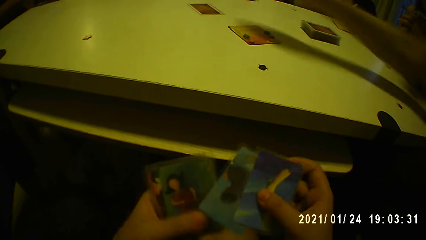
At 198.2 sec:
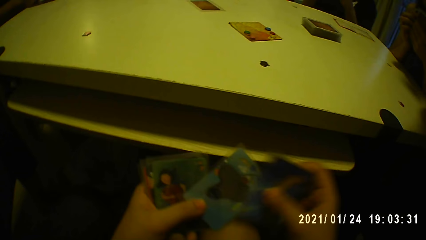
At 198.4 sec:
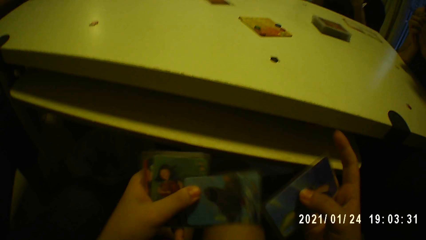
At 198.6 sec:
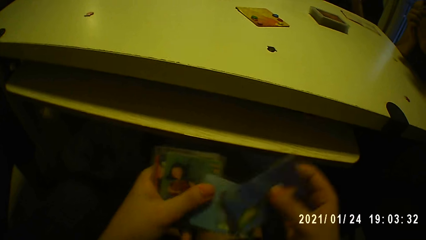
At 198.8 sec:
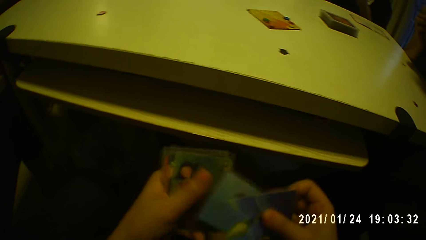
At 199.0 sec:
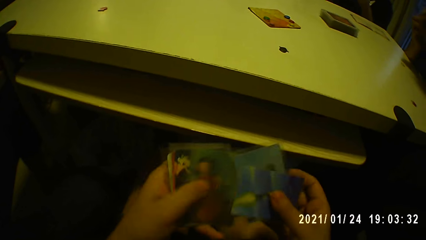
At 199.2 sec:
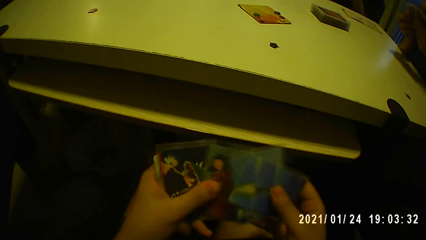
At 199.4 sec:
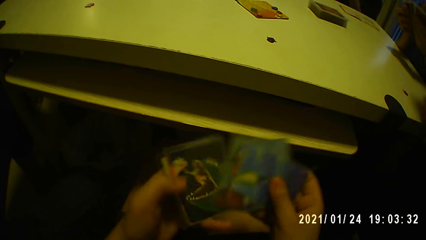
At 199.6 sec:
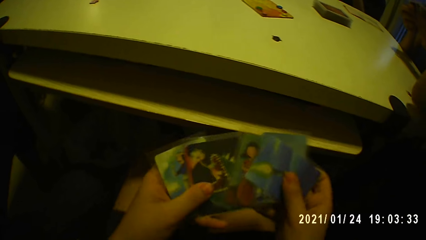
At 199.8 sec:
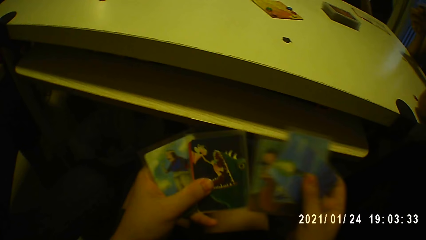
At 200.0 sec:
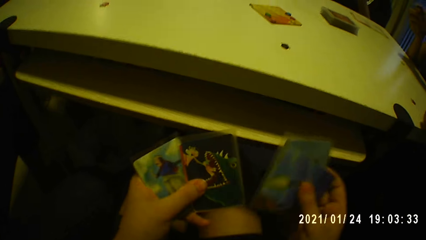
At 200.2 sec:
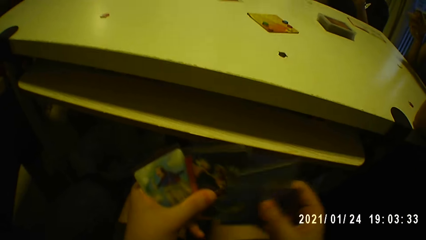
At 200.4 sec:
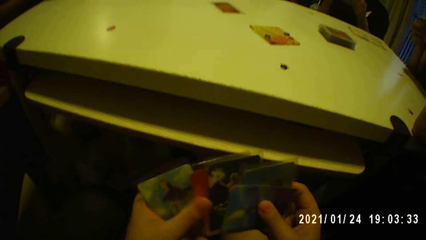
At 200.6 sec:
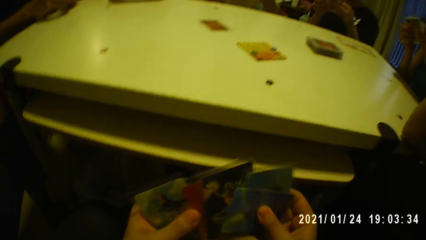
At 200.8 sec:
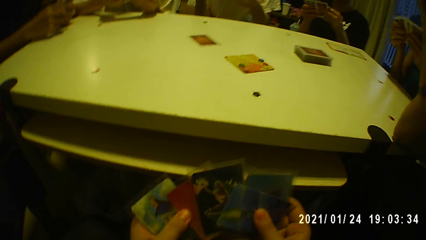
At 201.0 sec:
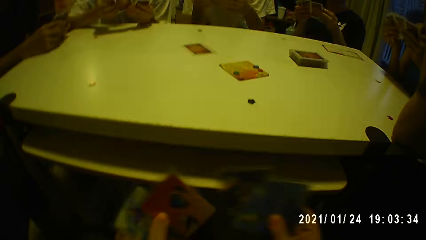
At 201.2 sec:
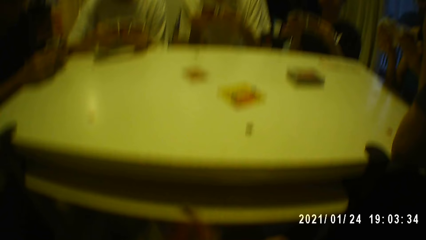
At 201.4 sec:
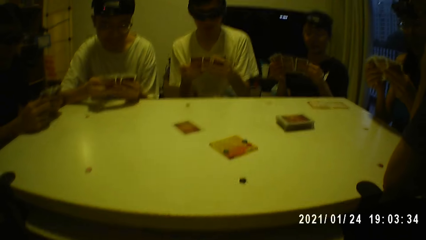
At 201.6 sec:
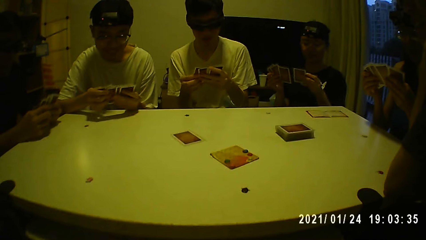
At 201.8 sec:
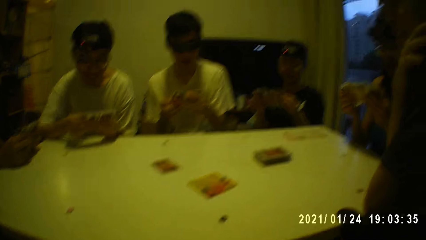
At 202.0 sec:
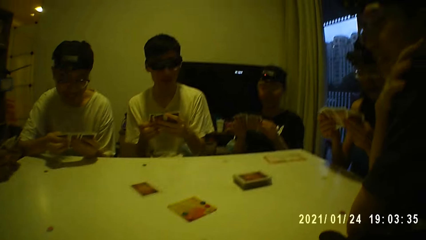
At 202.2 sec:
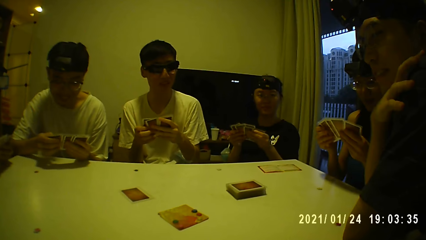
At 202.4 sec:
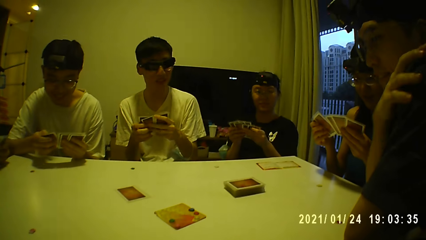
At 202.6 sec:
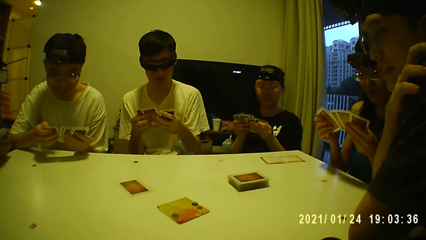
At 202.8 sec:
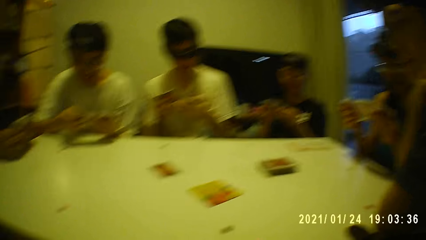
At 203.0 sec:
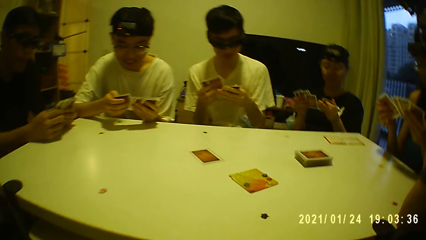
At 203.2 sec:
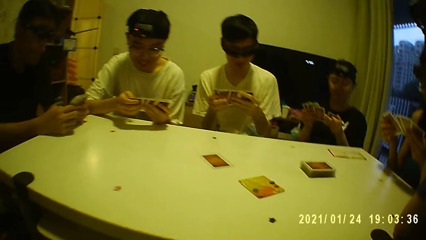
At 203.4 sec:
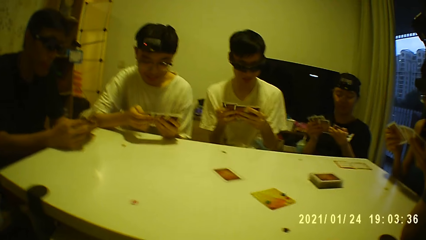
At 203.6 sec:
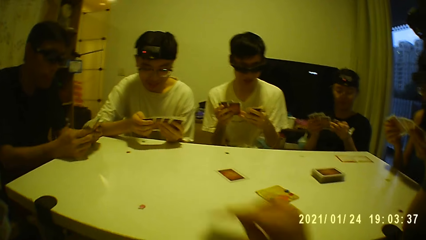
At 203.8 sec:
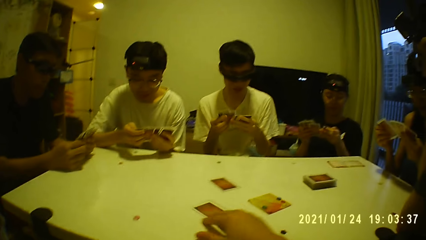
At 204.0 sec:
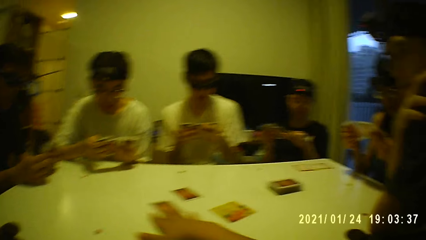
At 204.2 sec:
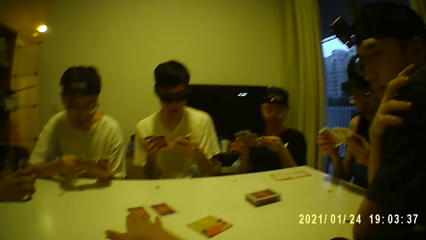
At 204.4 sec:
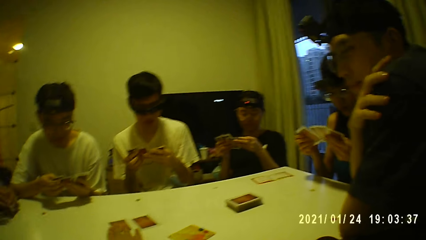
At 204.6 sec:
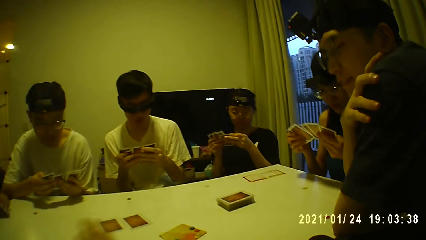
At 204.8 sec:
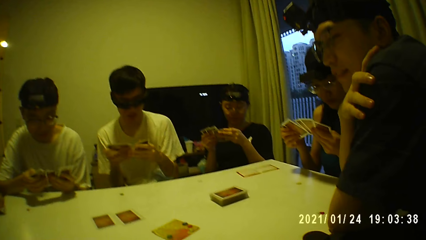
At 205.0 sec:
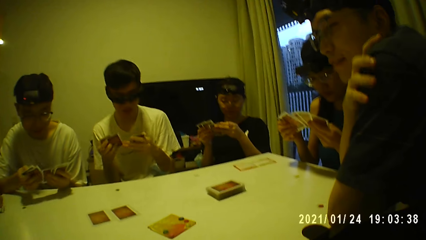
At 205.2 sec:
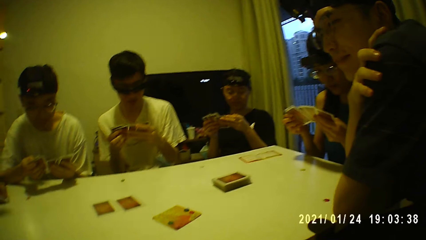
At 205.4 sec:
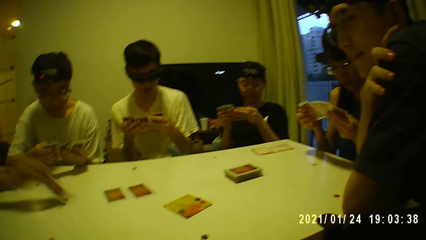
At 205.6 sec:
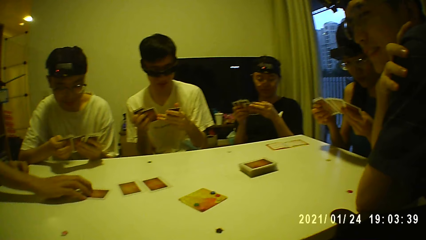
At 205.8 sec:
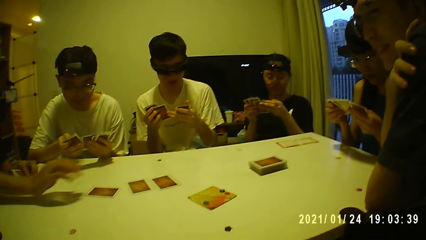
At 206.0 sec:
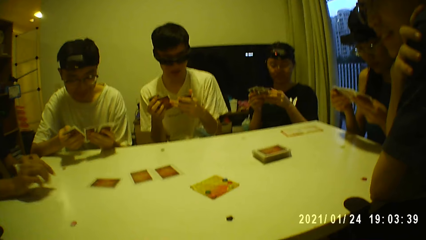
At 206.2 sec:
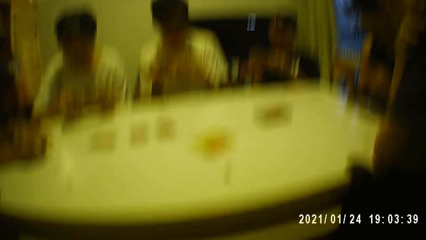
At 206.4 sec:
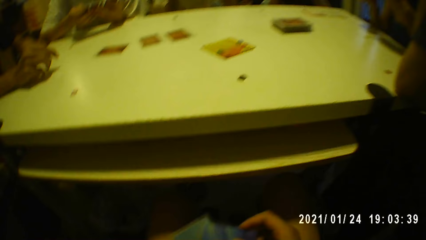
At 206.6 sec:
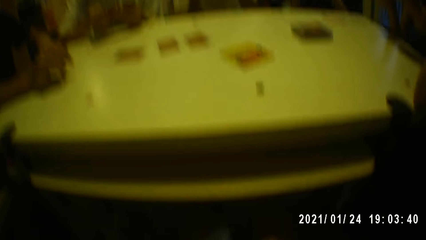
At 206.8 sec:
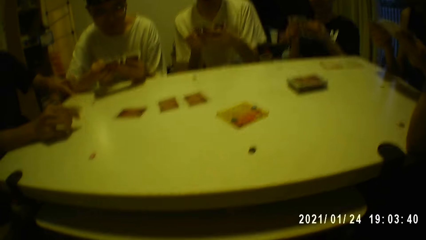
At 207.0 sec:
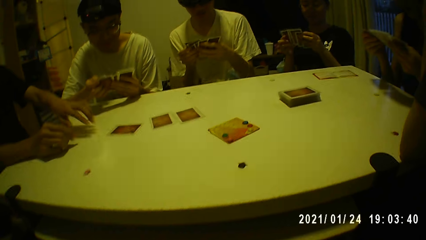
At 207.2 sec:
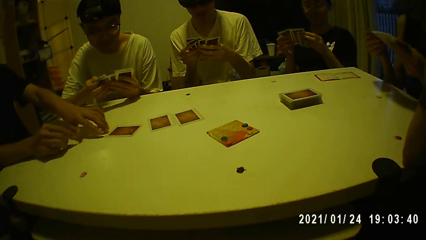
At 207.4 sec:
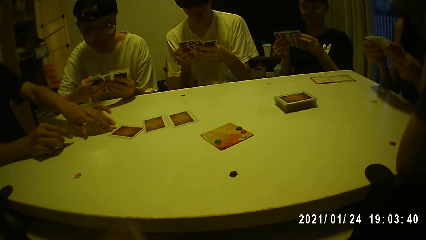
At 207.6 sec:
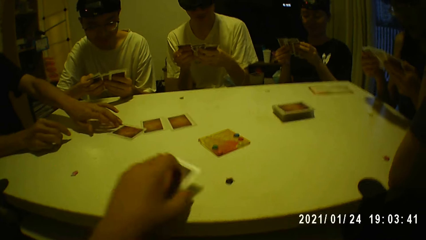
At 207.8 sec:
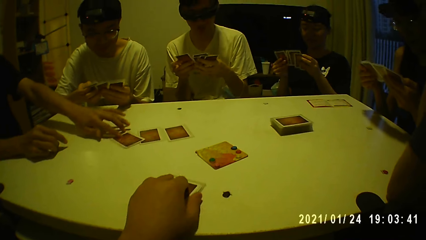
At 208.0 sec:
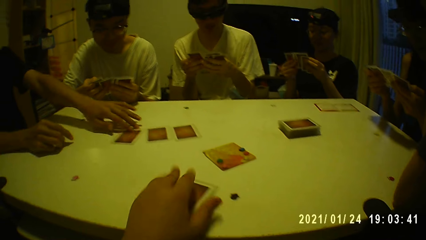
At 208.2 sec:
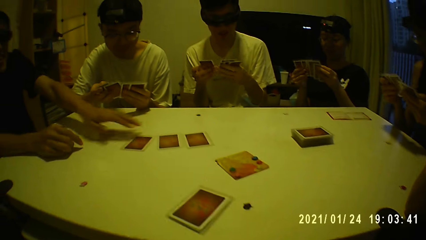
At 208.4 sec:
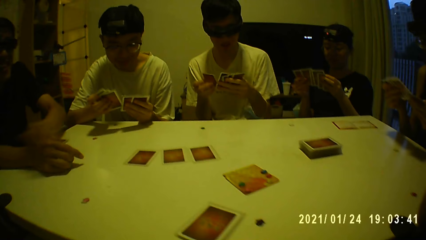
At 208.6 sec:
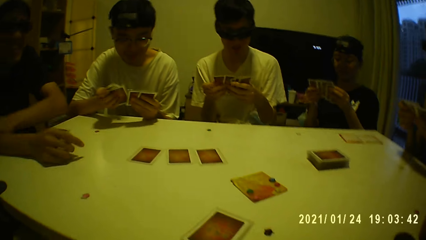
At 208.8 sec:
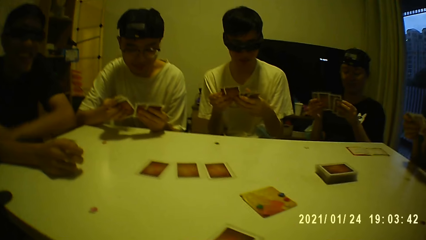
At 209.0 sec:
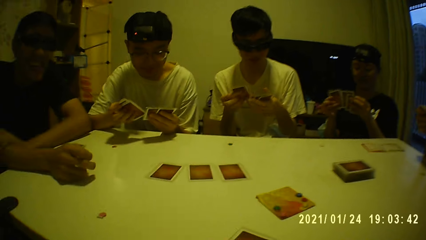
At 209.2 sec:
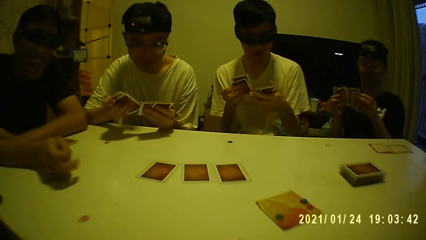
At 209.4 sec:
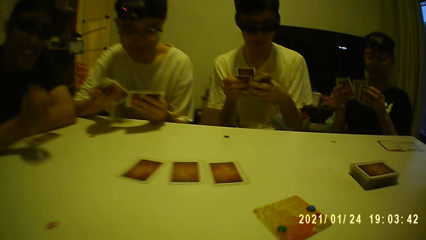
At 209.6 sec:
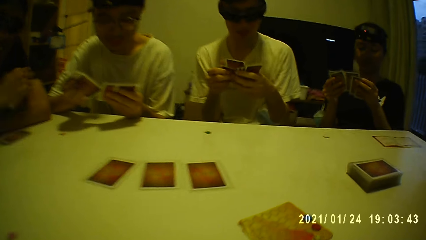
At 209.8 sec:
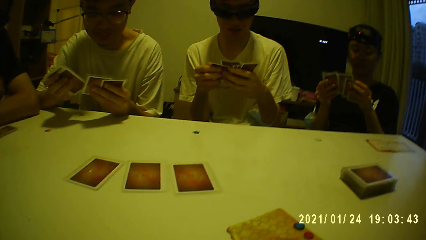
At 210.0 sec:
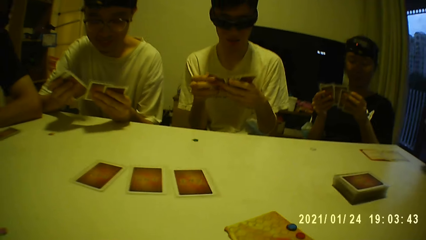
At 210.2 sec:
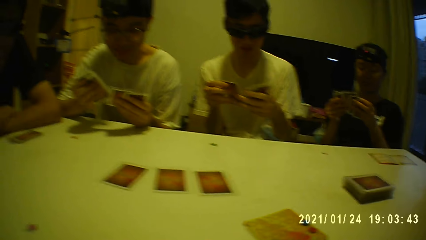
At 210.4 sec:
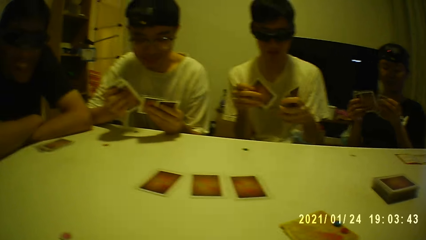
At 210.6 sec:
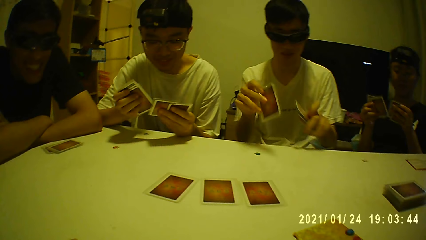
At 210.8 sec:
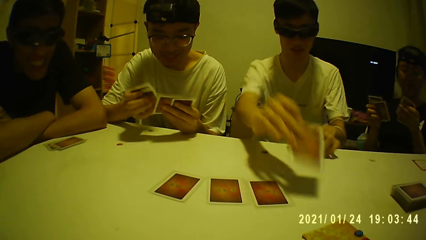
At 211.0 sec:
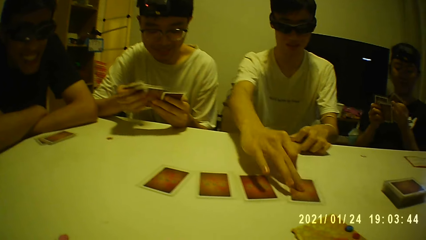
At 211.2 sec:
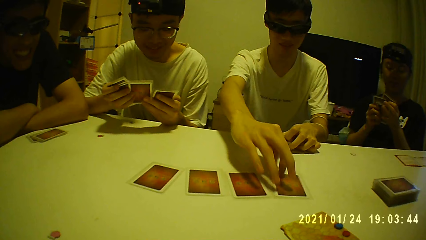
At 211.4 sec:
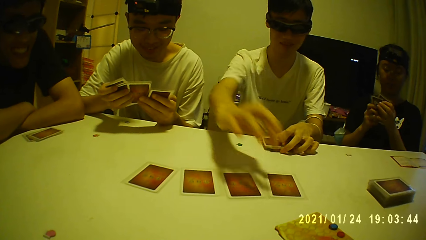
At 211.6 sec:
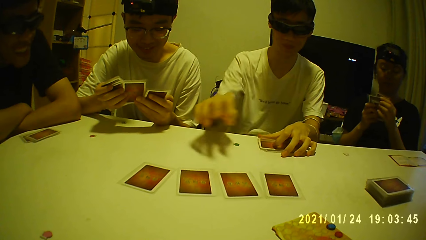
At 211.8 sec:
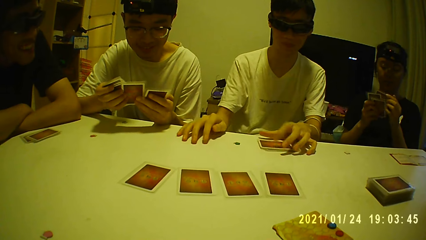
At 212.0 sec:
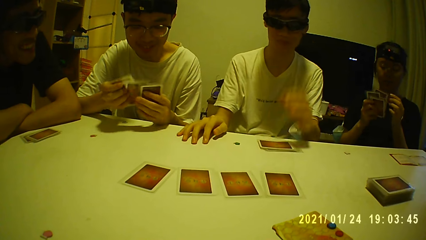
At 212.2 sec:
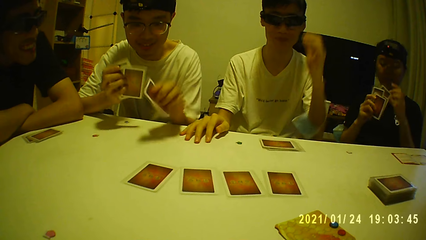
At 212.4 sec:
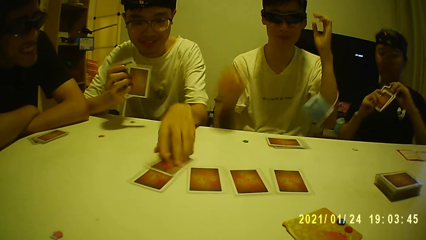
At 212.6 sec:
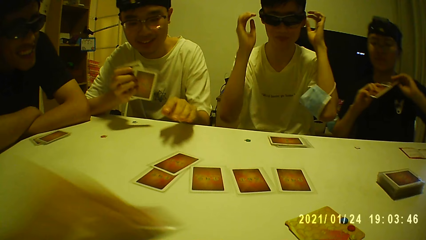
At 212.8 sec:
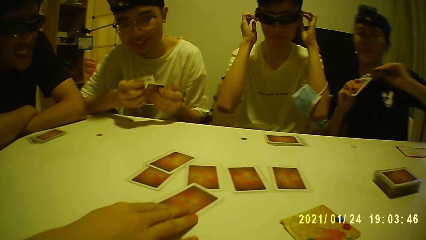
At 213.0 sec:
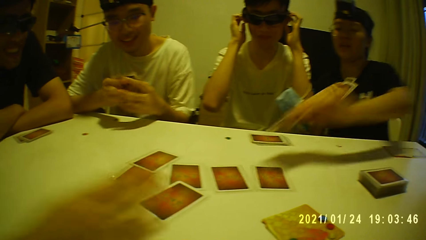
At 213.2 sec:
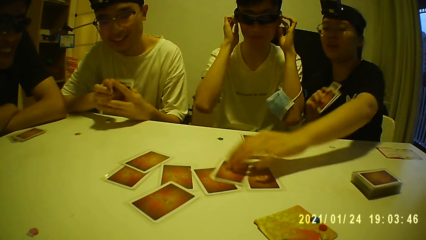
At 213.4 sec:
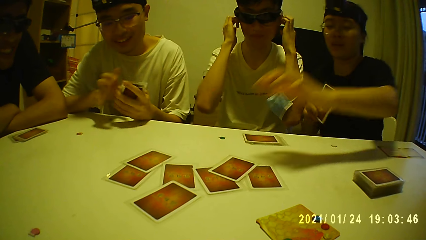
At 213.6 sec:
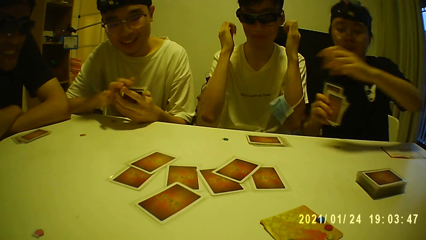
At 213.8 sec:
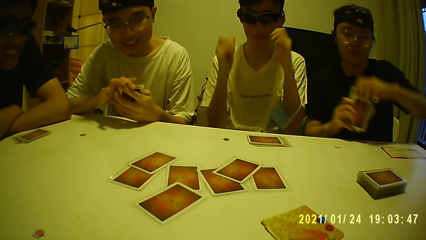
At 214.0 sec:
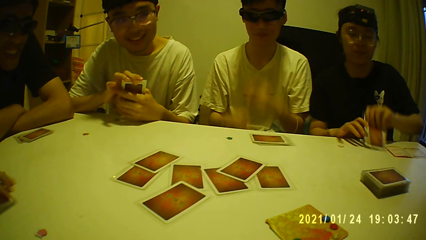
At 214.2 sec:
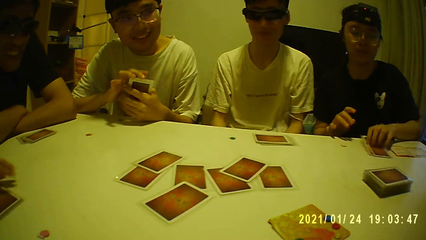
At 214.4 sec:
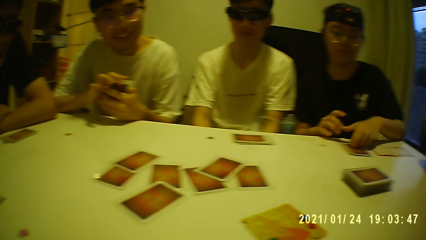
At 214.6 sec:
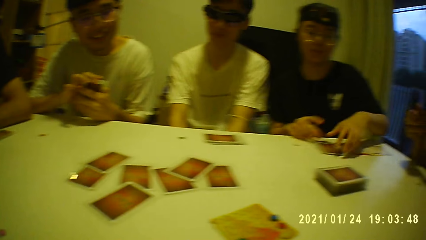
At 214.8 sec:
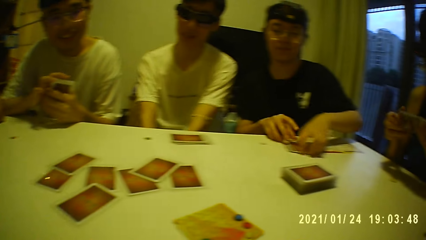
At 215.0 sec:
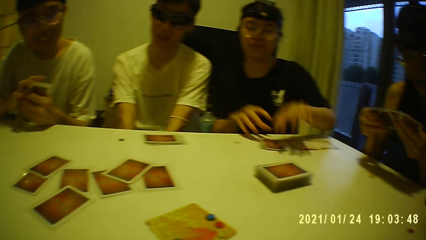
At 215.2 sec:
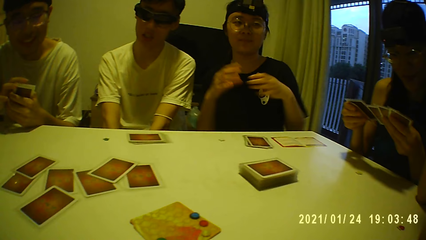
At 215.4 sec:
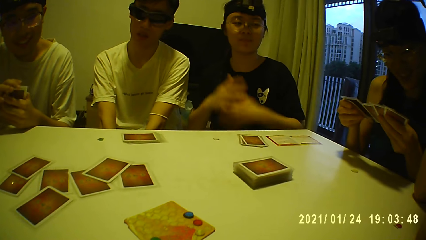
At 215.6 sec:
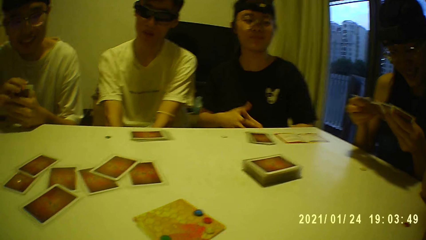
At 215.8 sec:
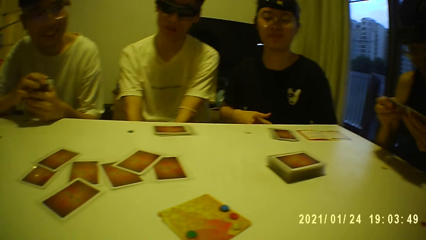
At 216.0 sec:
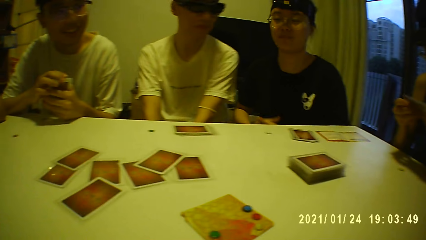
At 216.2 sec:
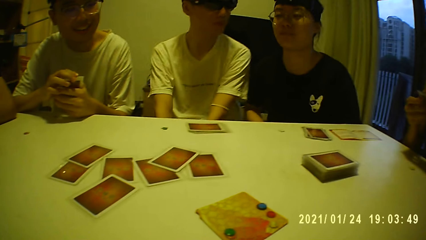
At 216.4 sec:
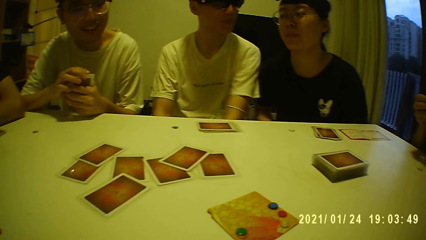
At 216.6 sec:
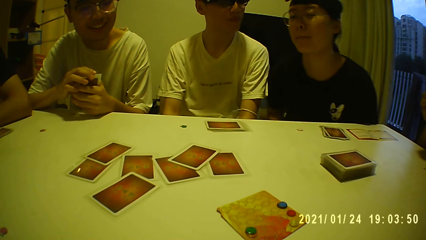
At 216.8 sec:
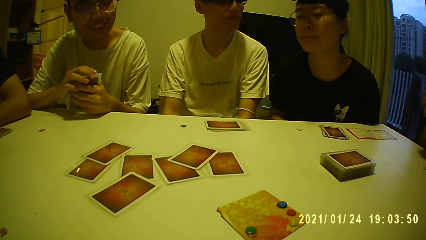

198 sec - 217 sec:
A man puts a card on the table with his right hand. The camera wearer looks at the cards. He puts a card on the table with his right hand. Another man puts a card on the table with his right hand and adjusts the card on the table with his right hand. The camera wearer puts a card on the table with his left hand. Another man puts a card on the table with his right hand. Another man puts a card on the table with his left hand. The third man touches his head with both hands. A person puts a card down. Another man puts a card on the table with his left hand. The third man drops both hands from his head. The fifth man drops a deck of cards on the table with his left hand.
